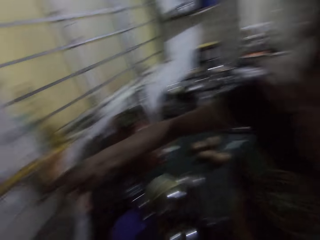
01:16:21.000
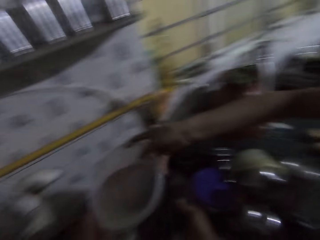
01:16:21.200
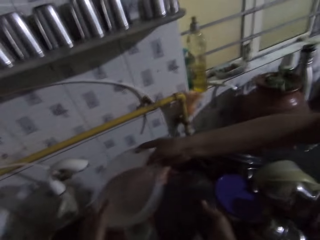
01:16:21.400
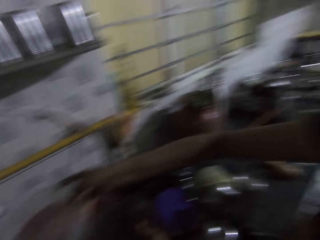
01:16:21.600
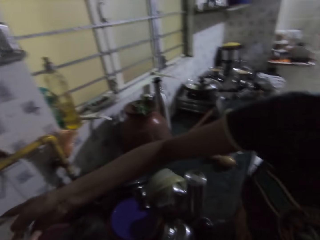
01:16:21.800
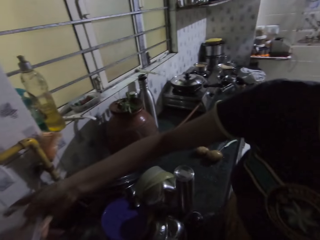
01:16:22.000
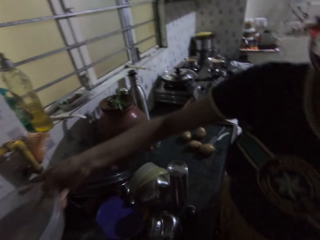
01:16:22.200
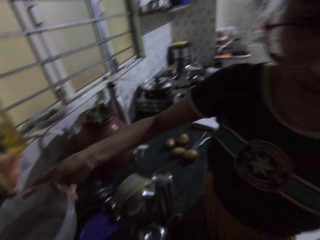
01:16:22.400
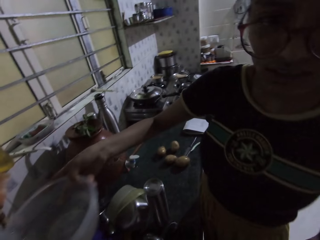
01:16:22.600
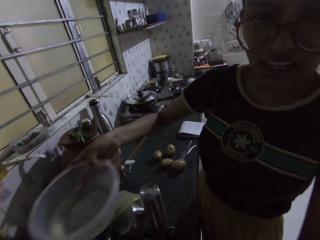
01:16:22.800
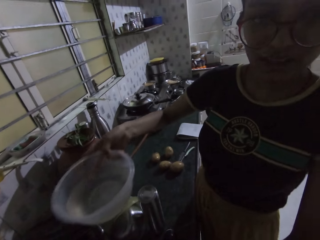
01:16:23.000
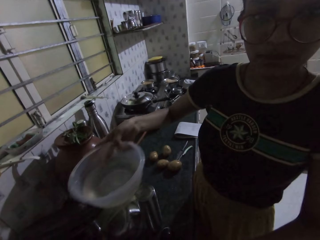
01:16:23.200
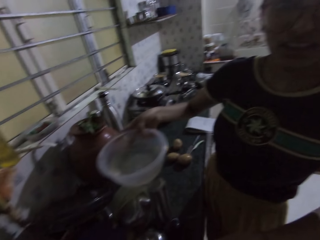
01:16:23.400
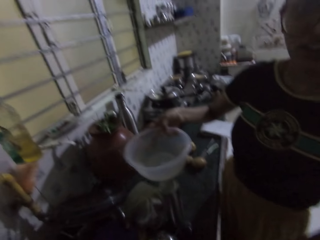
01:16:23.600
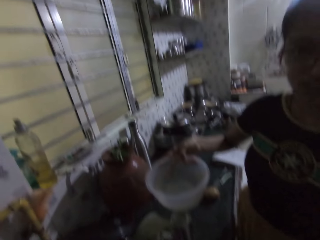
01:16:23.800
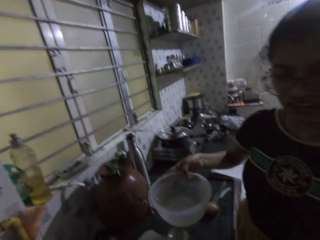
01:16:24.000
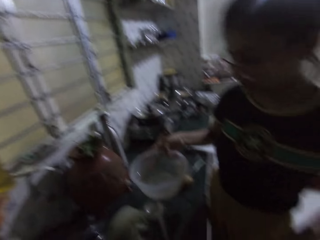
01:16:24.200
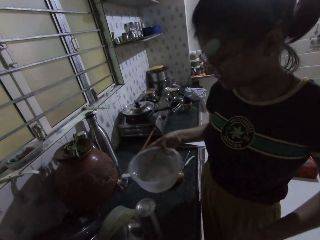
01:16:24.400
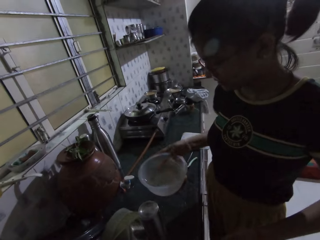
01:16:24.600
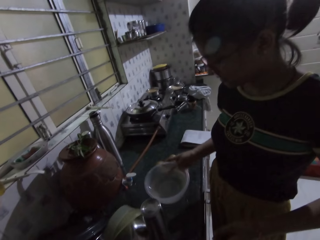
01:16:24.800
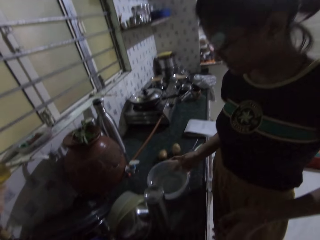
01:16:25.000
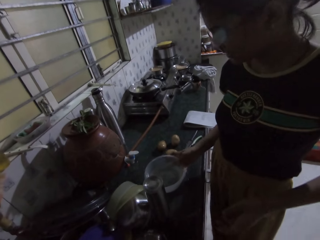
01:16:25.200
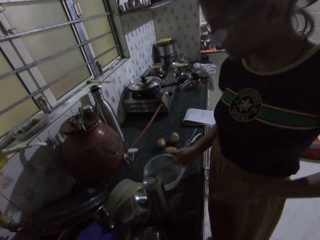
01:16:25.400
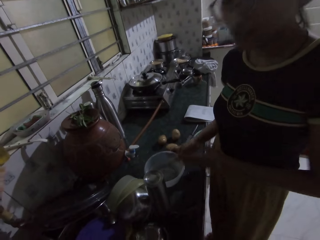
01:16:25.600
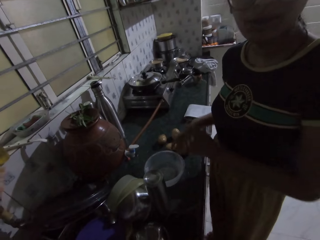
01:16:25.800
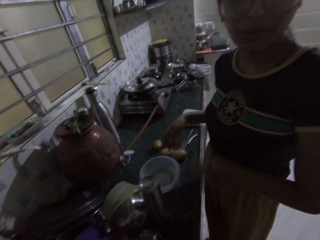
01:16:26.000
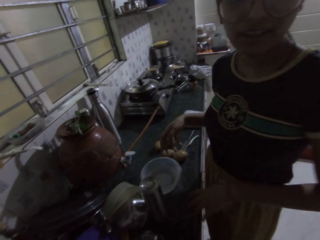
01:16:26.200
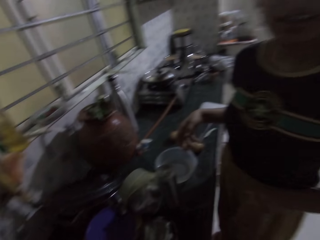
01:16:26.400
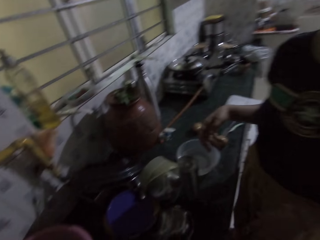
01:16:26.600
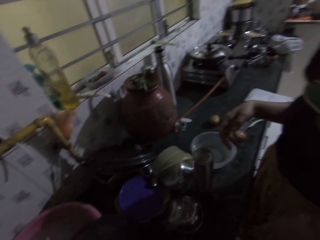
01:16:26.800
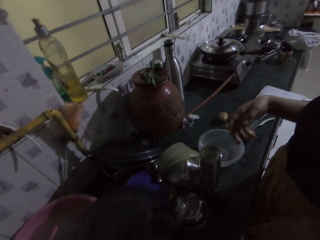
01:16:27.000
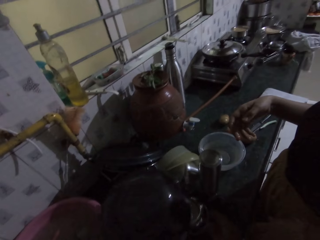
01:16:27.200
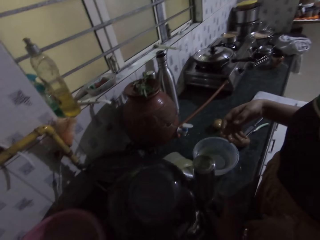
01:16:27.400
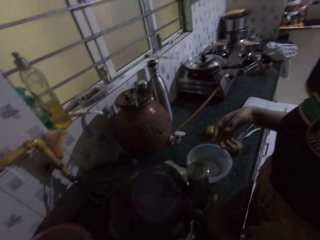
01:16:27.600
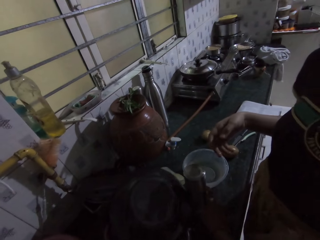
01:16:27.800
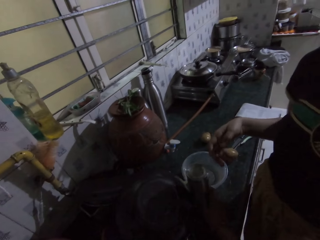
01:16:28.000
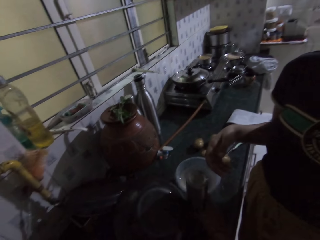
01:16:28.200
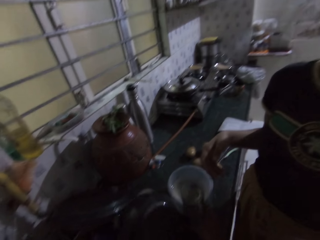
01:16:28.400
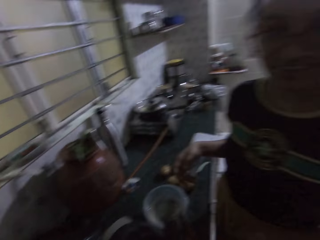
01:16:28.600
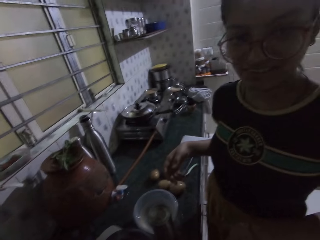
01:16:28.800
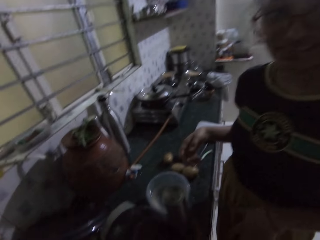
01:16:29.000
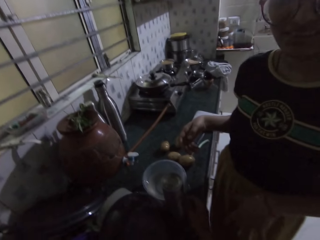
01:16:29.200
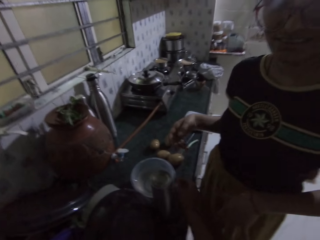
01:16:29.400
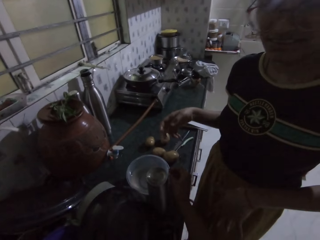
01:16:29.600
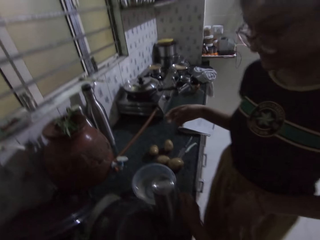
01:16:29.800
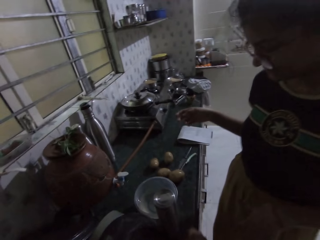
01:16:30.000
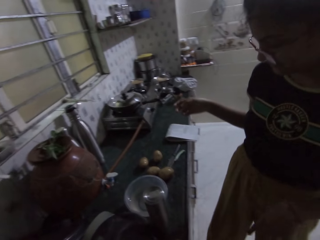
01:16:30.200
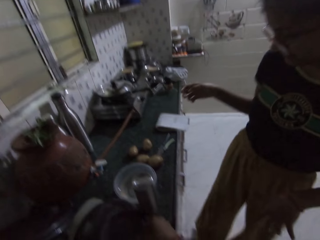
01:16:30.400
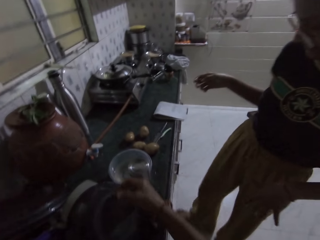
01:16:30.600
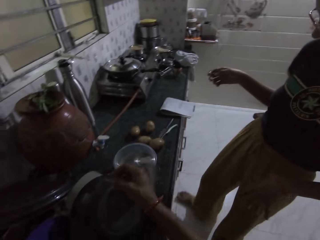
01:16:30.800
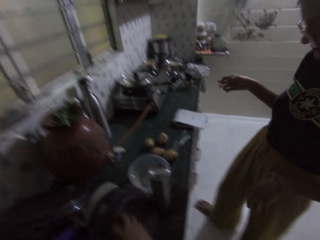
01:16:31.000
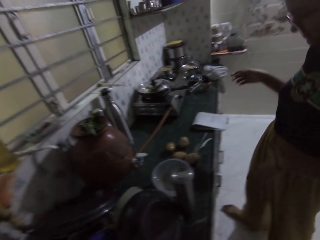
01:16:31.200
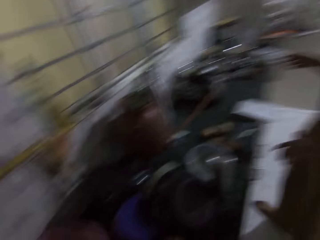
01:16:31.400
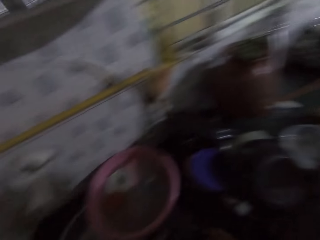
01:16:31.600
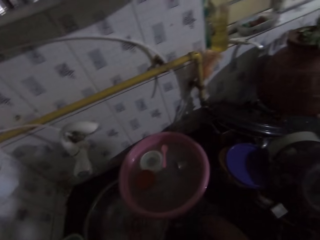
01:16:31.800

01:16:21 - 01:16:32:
A woman places a water-filled bowl on a counter. The camera wearer drops the bowl on the kitchen slab with her right hand. She drops the frying pan on the kitchen slab with her right hand. She moves the water bottle on the kitchen slab with her right hand. The woman slightly moves away from the counter.

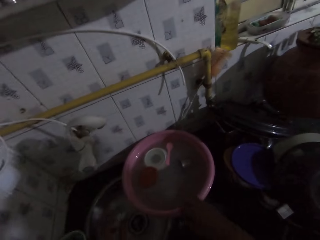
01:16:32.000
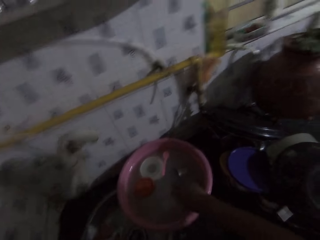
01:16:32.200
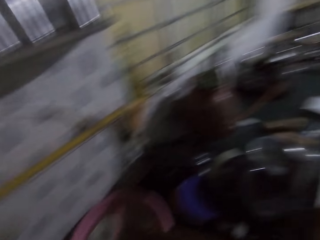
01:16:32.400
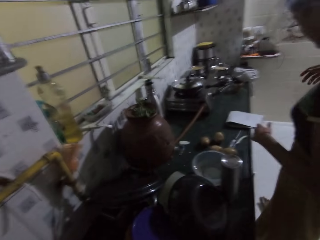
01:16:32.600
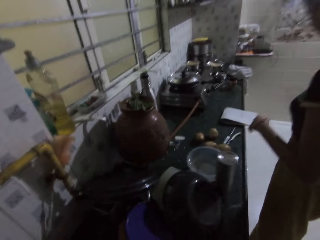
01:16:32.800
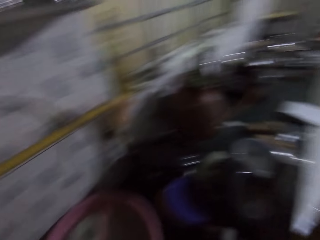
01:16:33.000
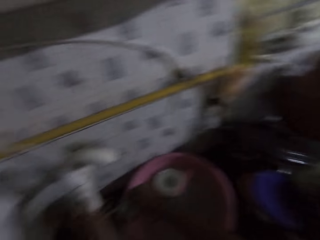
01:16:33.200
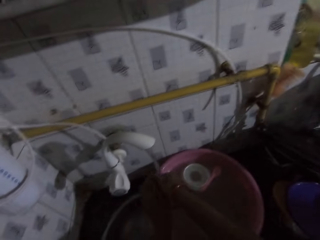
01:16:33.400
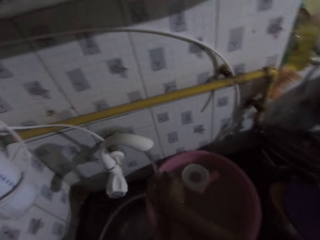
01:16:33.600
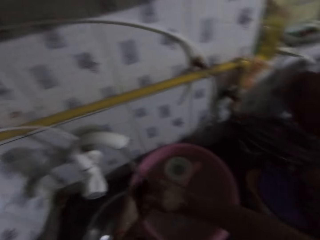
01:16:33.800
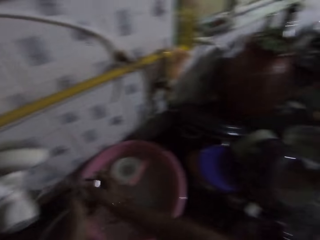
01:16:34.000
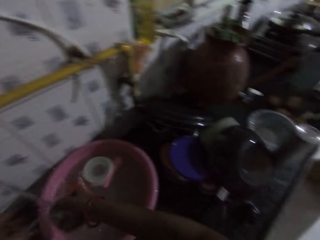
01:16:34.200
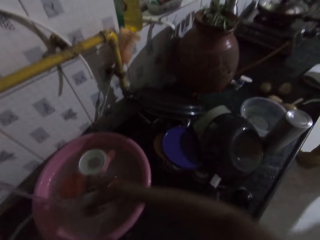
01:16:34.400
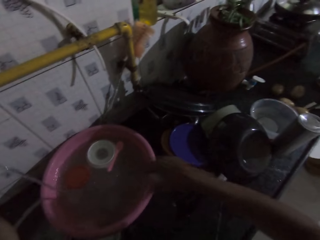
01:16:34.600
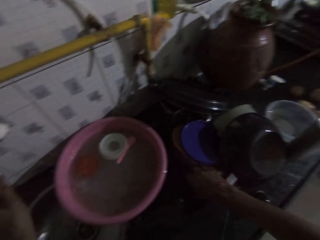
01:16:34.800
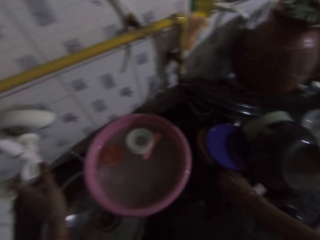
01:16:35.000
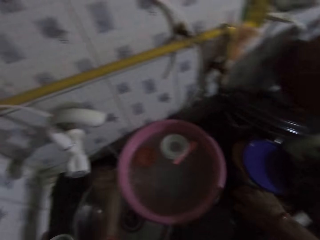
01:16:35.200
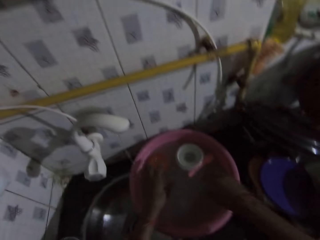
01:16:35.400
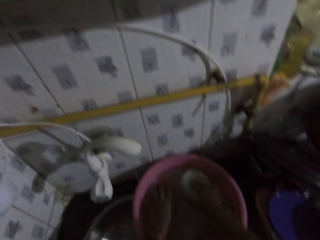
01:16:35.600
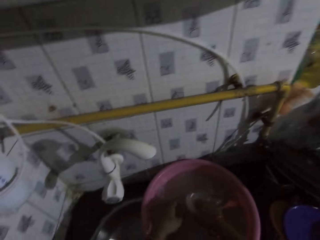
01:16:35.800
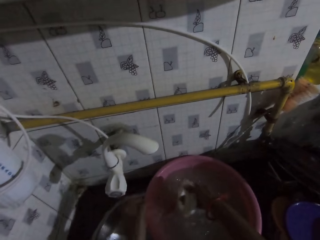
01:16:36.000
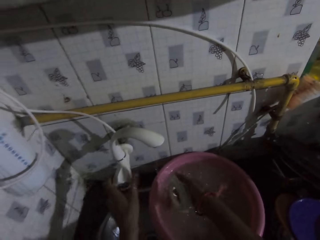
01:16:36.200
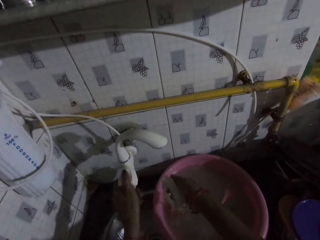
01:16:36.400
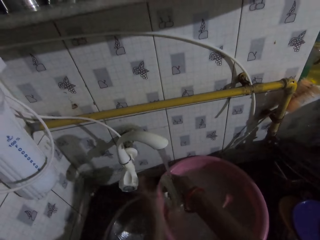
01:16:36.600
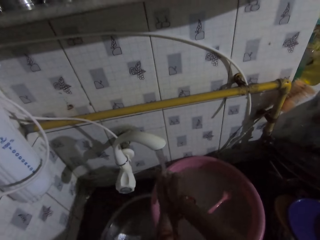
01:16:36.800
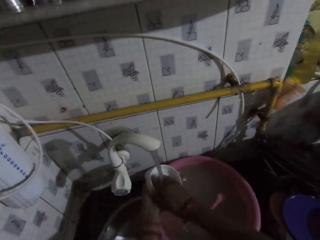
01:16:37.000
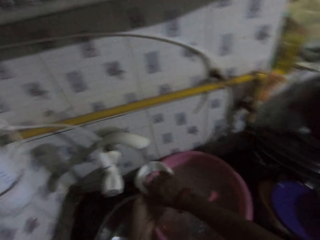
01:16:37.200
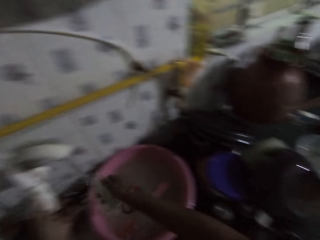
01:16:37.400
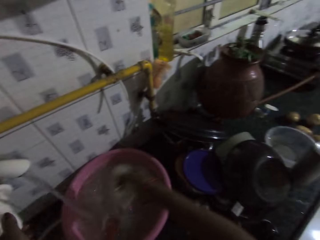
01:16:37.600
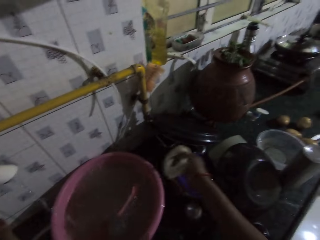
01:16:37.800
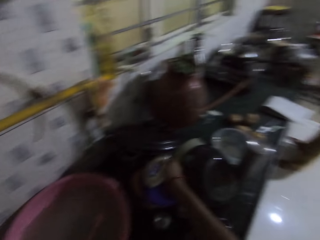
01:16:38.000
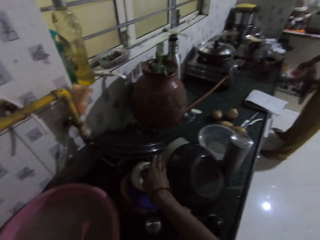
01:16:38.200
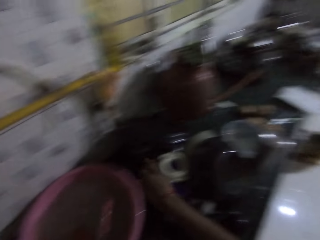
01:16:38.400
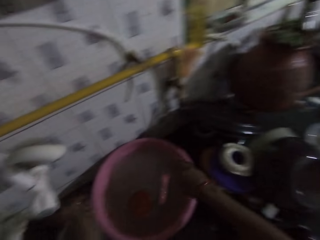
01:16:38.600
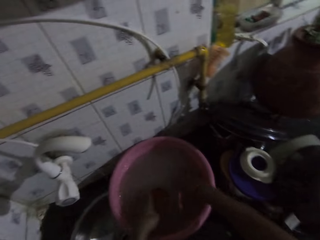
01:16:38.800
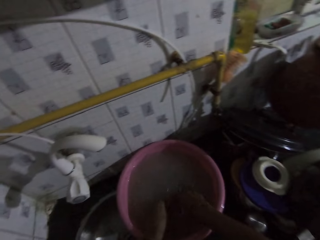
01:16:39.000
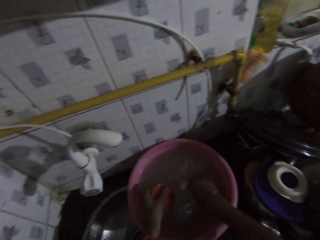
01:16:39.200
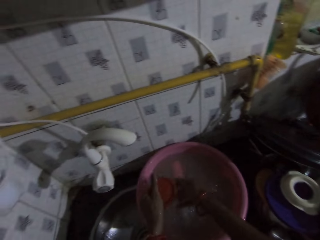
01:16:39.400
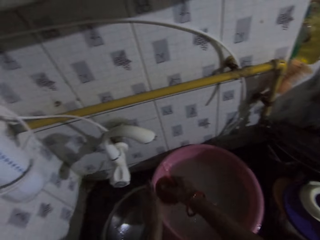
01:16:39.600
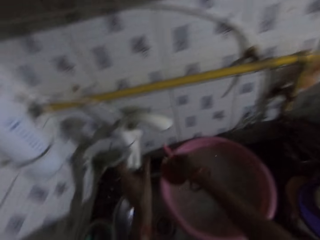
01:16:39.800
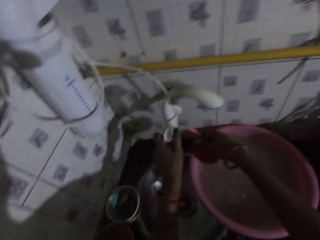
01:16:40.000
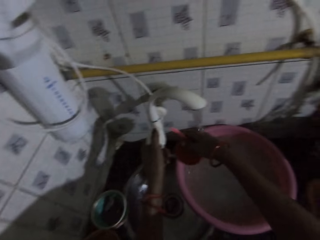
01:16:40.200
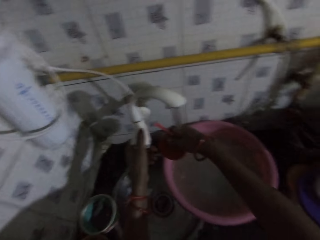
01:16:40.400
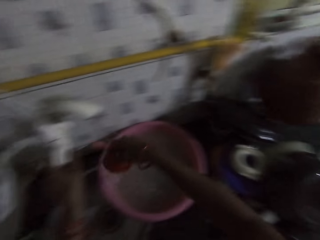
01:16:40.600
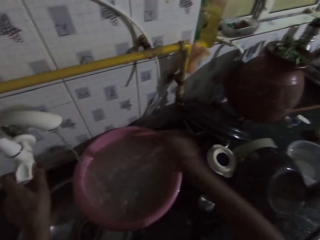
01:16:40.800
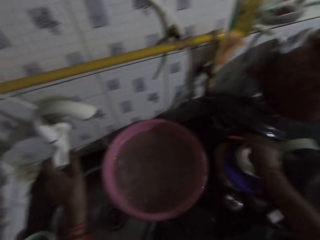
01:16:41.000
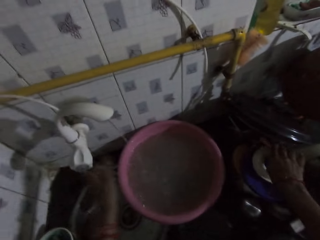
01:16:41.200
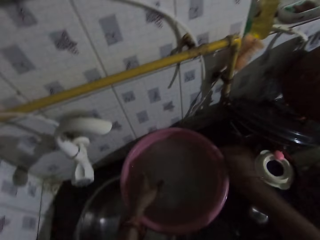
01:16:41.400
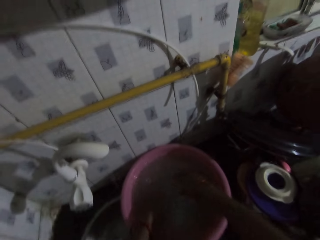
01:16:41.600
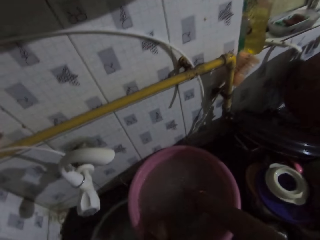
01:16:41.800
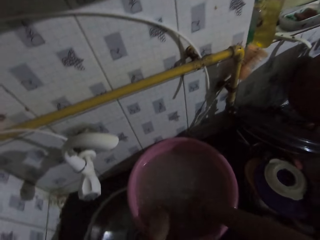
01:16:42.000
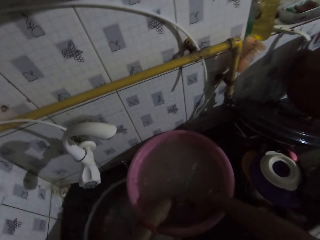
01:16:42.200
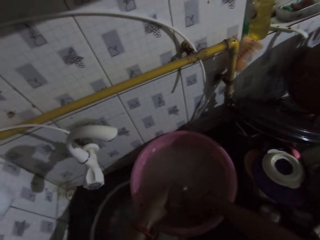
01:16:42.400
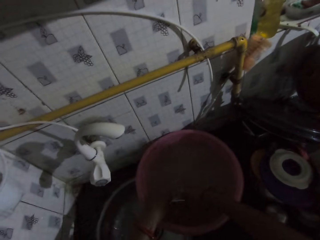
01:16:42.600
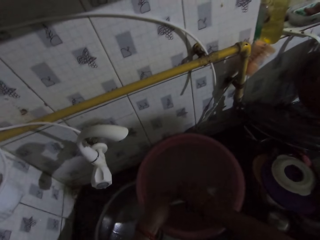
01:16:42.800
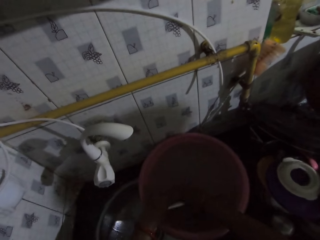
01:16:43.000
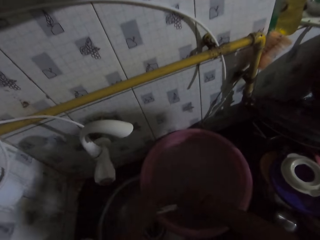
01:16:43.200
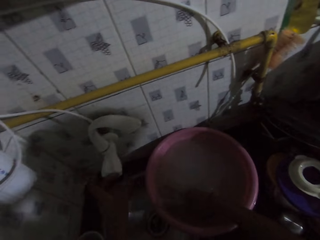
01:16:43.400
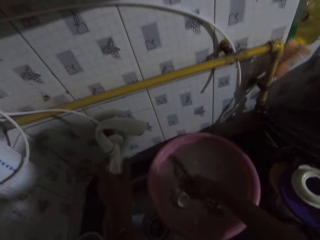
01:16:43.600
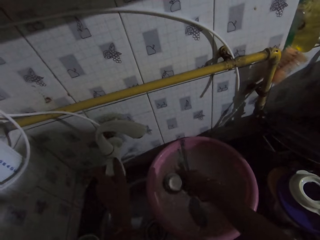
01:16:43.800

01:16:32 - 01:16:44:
The camera wearer rinses a cover from a basin underneath the tap with both hands. She closes the tap with her left hand. She drops the cover on the kitchen slab with her right hand. She picks up a lid from the basin with her right hand. She opens the tap with her left hand. She rinses the lid underneath the tap with both hands. She drops the lid on the kitchen slab with her right hand. She turns off the tap. She picks a spoon from the basin with her right hand. She picks a lid from the basin with her left hand. She passes the lid to her right hand. She opens the tap with her left hand. She rinses the lid and the spoon in her right hand underneath the tap. She closes the tap with her left hand. She drops the lid and the spoon on the kitchen slab with her right hand. She washes spoons in the basin. She picks up the spoons from the basin with her right hand.
